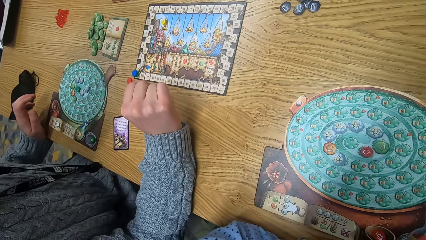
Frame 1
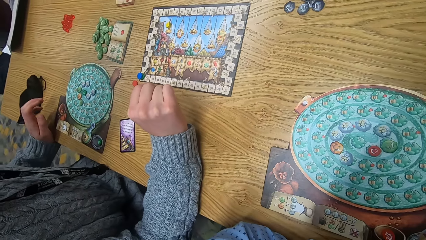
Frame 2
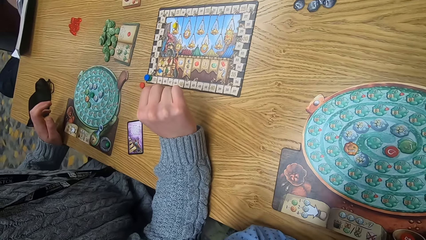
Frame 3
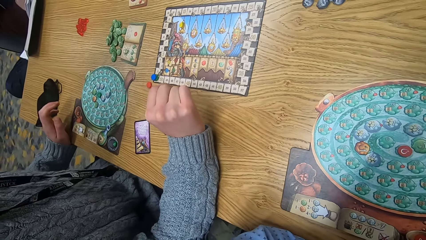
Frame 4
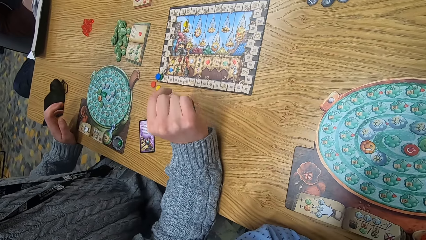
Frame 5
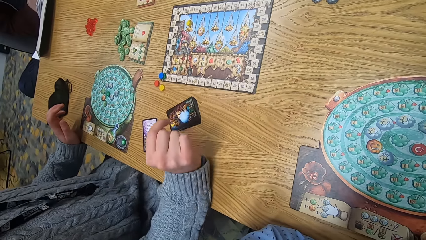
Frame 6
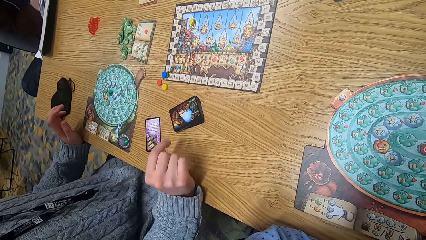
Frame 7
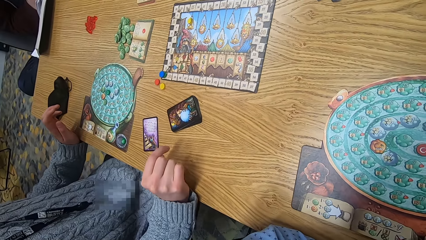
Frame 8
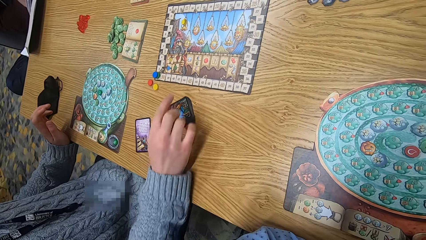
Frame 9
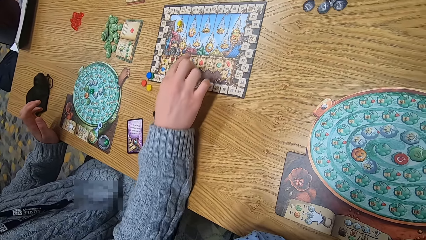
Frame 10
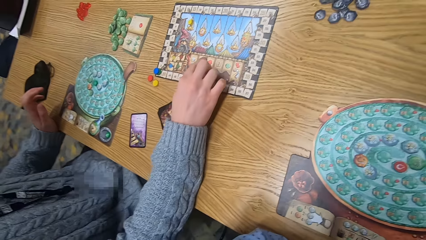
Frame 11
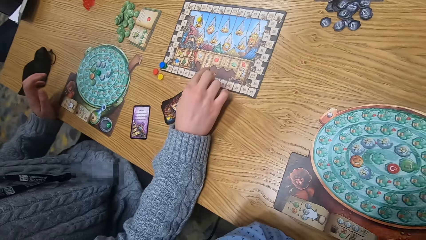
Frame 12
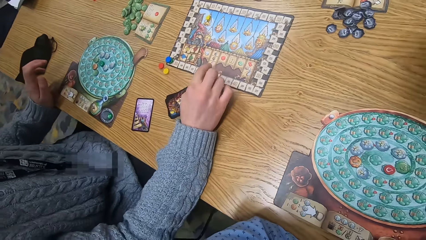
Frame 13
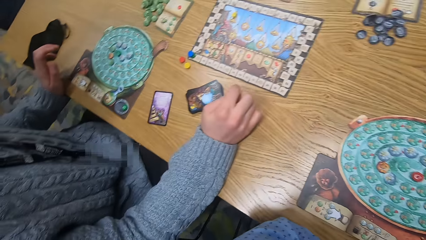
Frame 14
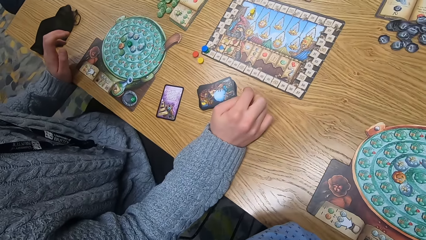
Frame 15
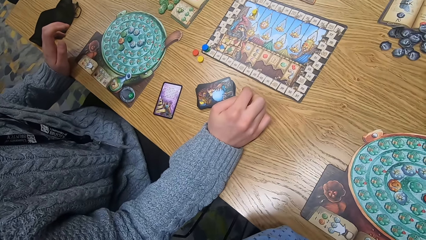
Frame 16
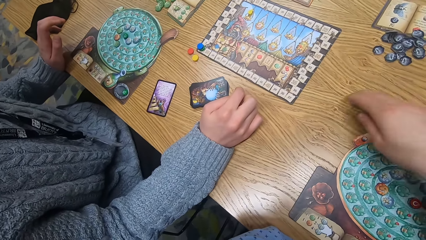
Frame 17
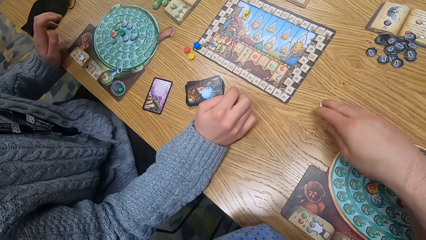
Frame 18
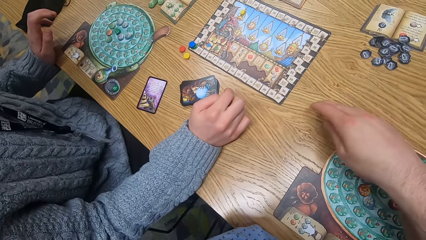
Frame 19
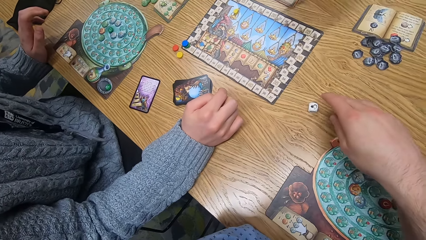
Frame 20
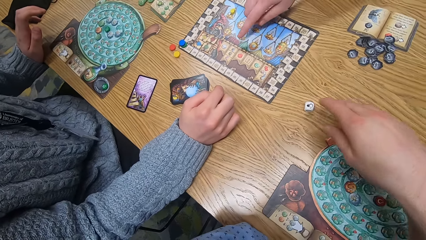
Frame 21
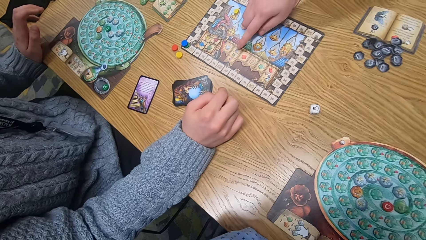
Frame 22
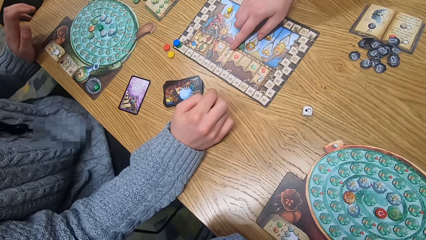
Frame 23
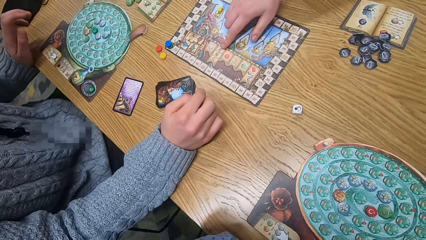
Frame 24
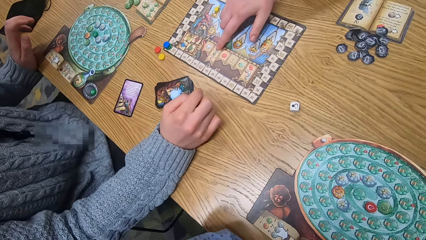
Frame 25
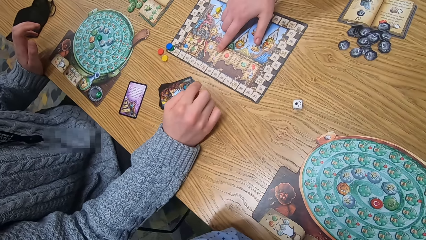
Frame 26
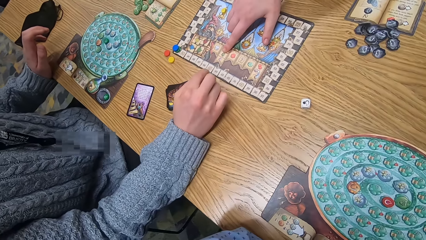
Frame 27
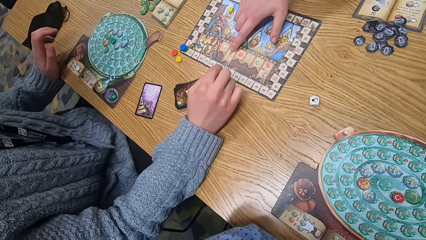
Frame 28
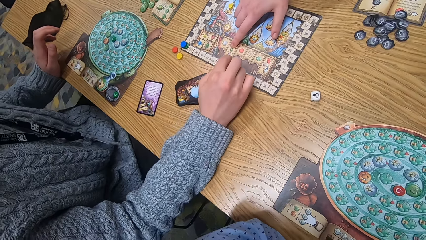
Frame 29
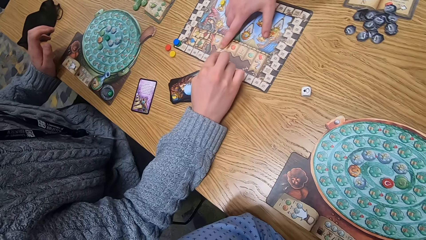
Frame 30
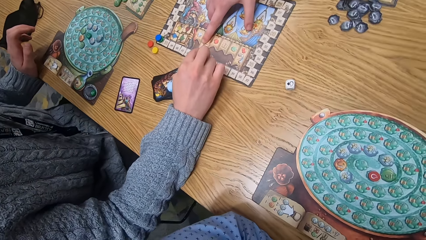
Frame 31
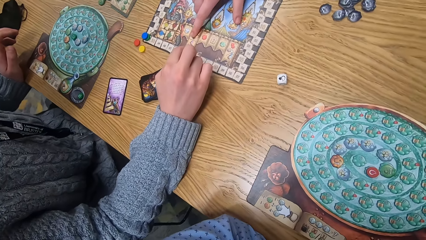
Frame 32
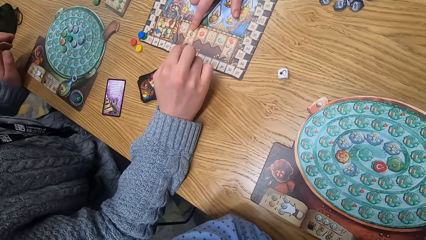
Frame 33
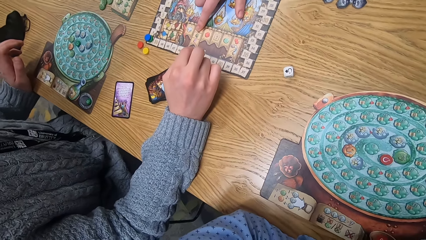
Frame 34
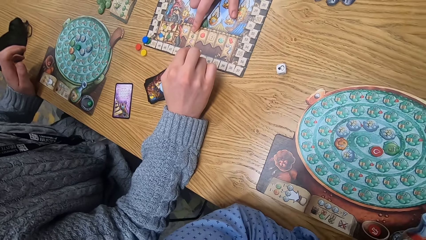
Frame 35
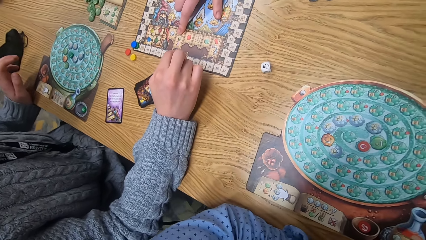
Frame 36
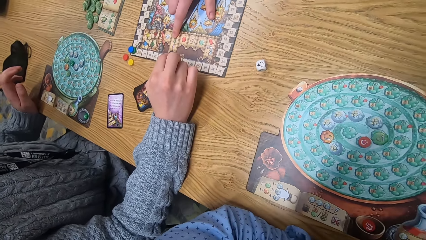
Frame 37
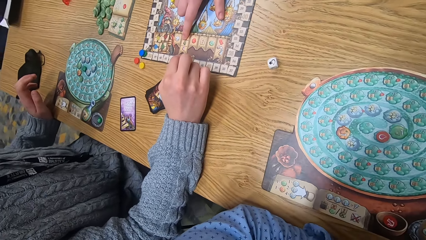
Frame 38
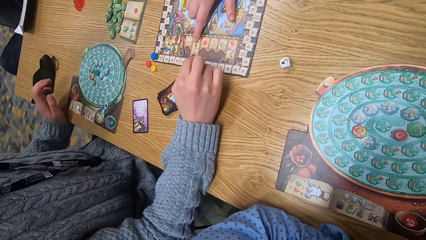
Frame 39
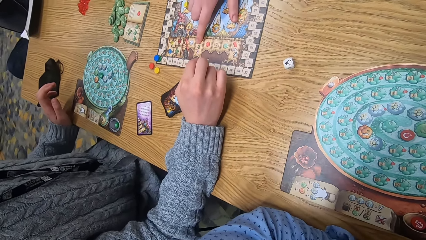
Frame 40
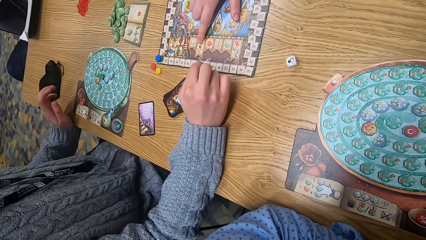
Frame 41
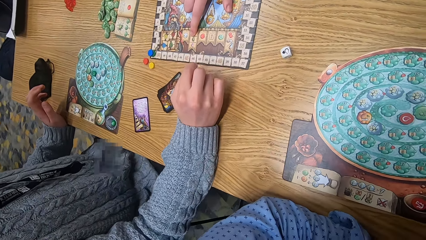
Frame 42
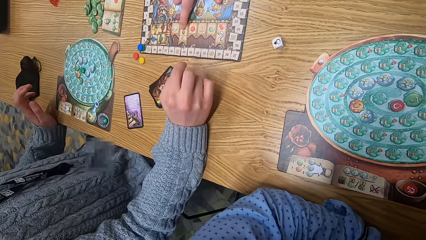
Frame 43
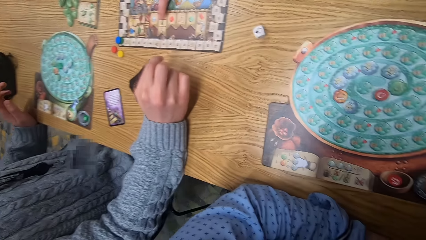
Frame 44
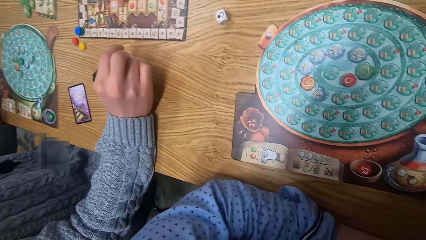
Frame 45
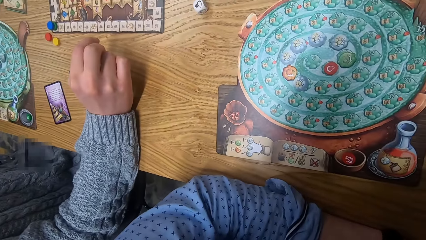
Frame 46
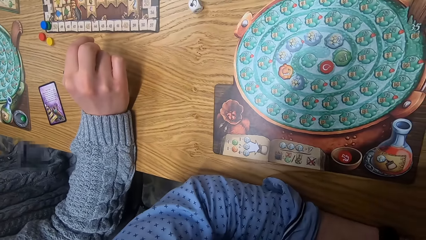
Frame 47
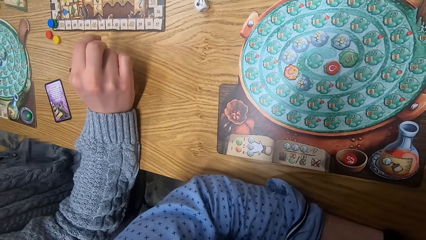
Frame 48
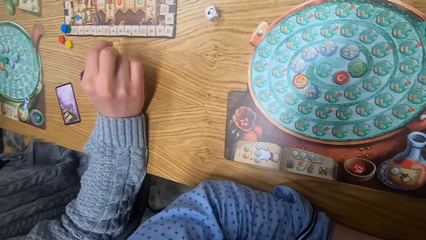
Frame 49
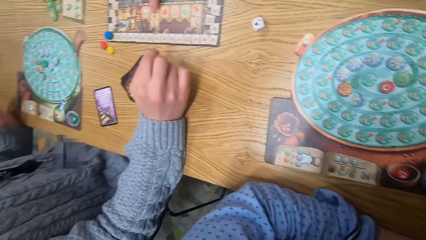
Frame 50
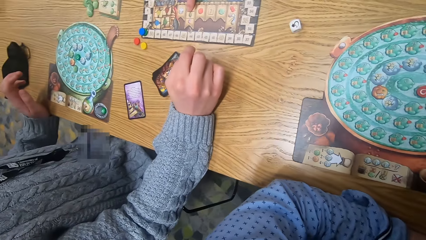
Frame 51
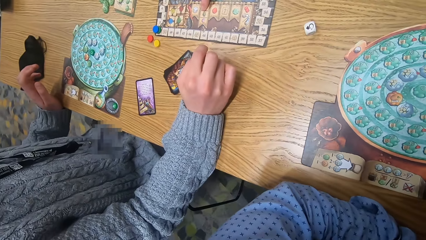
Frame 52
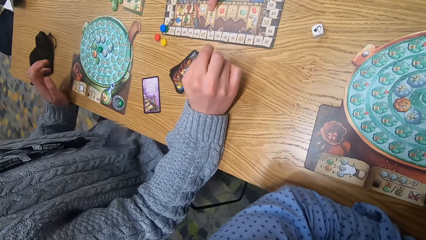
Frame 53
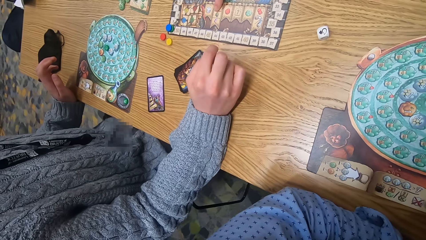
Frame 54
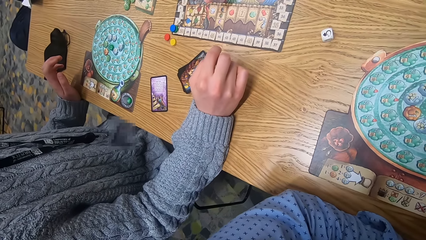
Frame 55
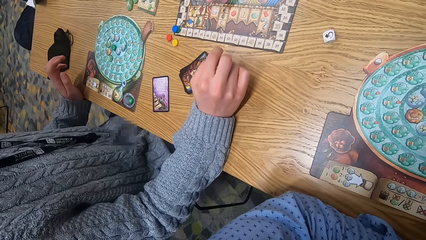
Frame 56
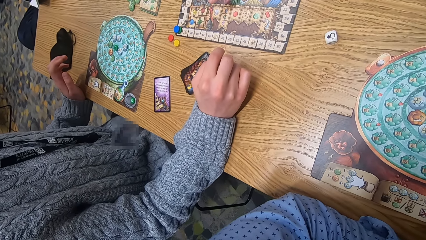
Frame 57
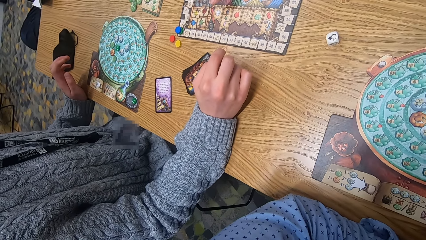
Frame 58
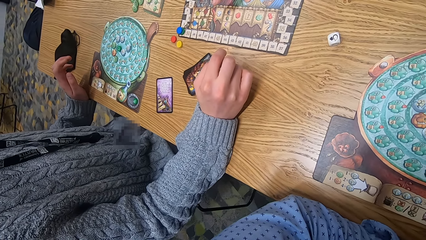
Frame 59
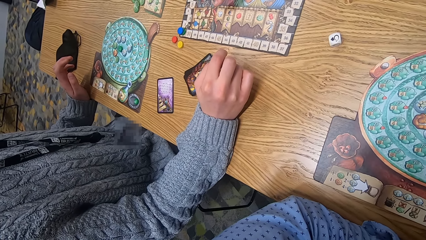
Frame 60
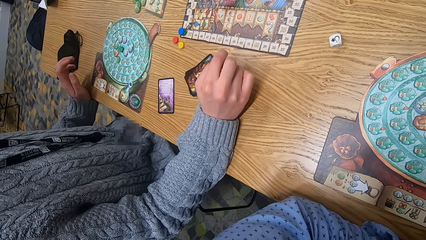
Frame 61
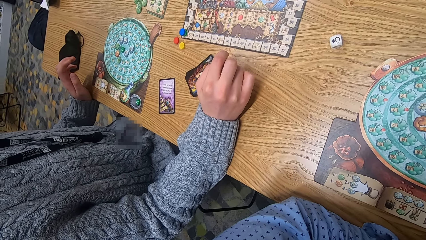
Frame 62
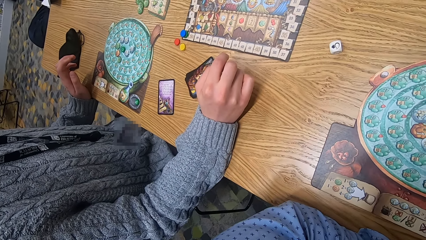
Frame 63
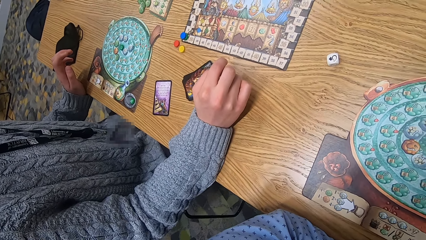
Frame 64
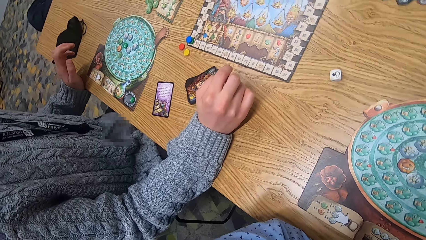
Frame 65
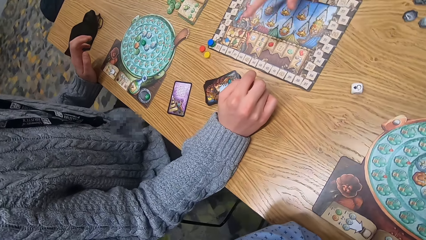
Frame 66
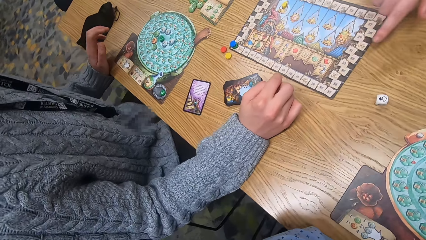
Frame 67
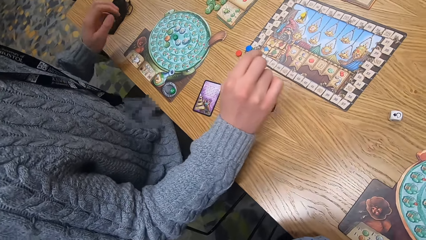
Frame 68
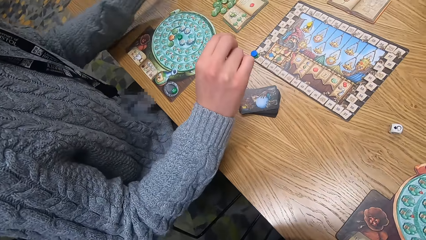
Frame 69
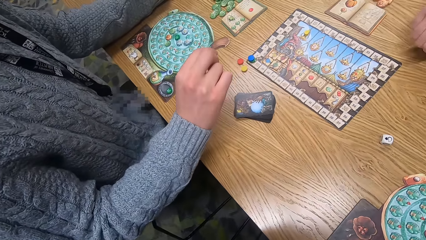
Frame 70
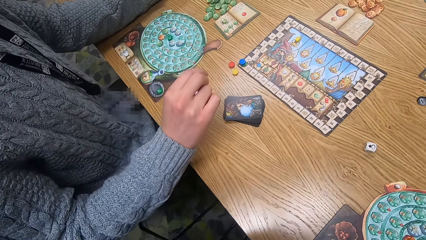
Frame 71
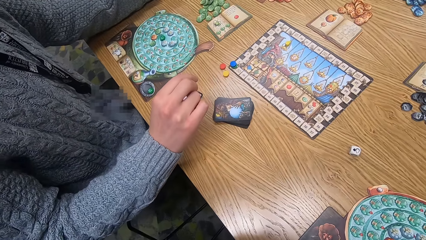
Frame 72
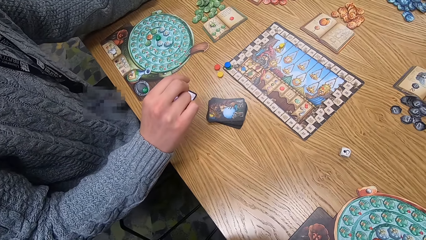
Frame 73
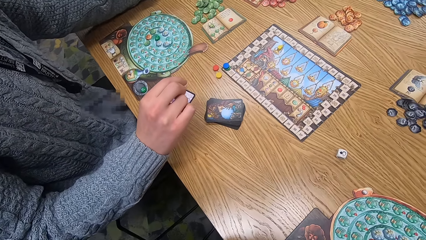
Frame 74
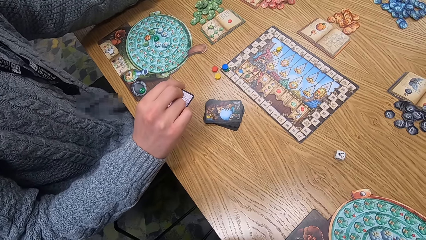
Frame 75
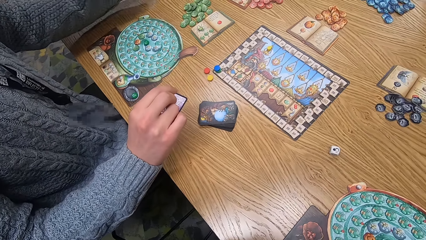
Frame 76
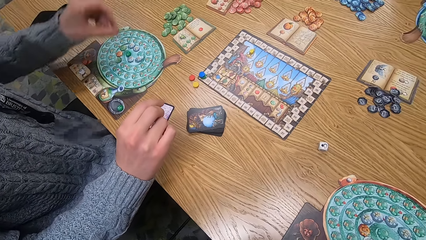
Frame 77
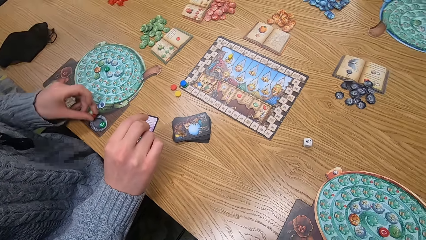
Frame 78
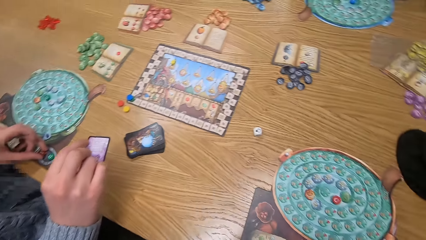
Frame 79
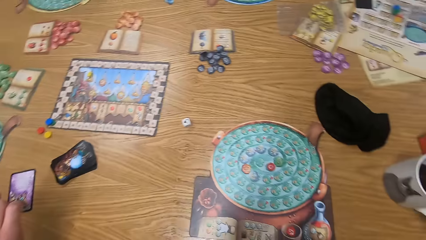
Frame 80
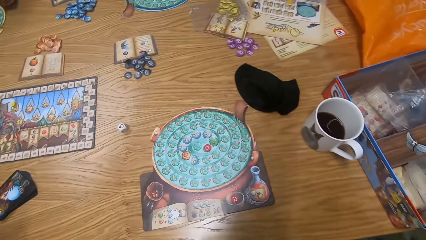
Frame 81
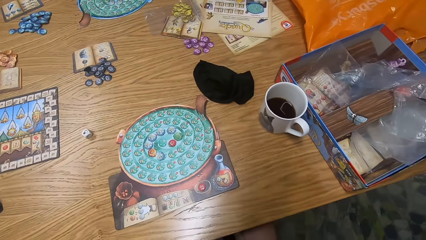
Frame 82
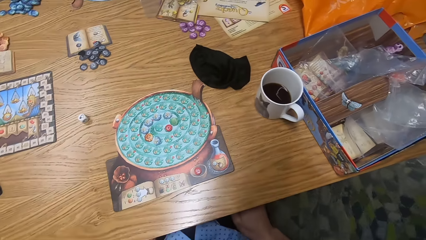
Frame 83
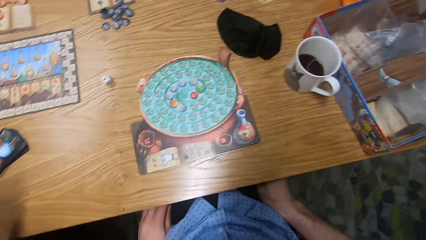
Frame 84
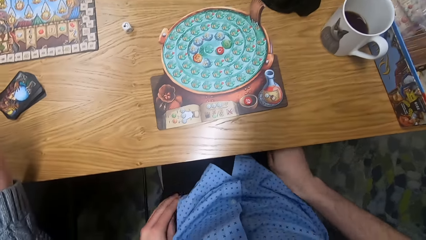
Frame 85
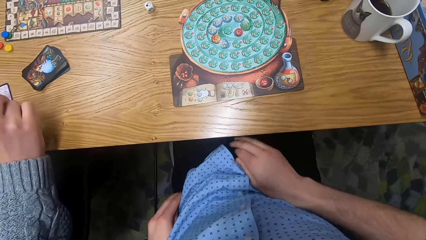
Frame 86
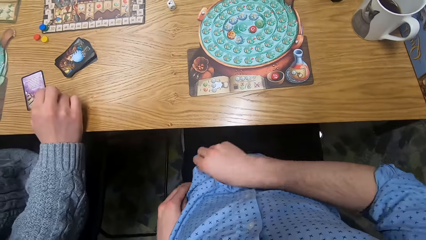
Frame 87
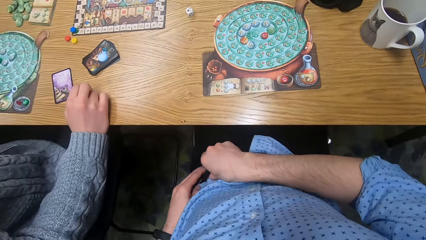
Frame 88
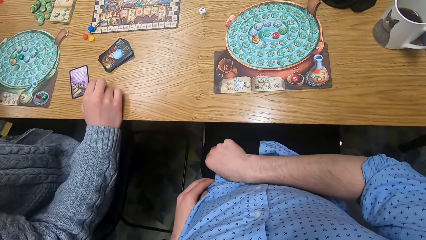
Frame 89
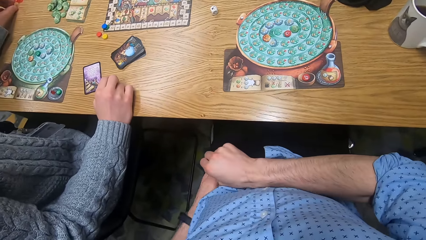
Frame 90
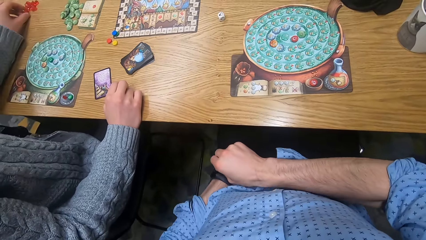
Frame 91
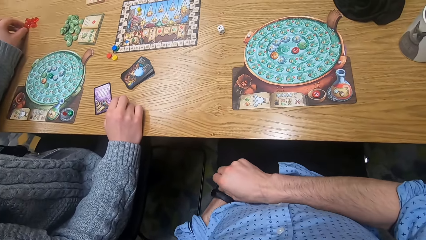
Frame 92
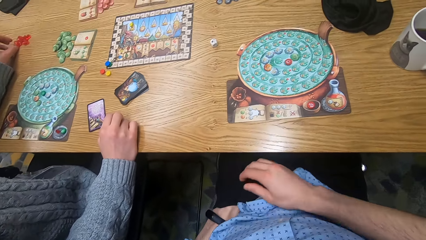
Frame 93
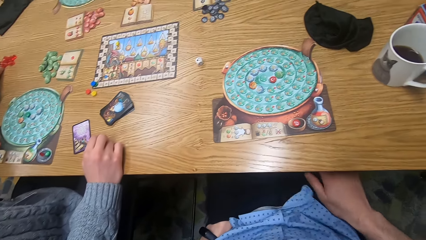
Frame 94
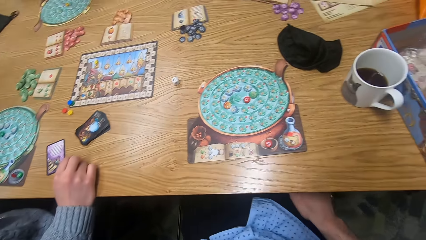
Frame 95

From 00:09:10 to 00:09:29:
The woman touches the scoring board on the table with her right hand. She points at the game box. The camera wearer shifts the dice on the table with his left hand. Another woman touches the scoring board on the table with her right hand. A man drops a red chip on a player board on the table with his left hand.
